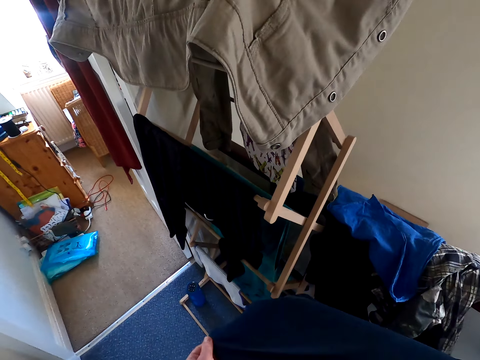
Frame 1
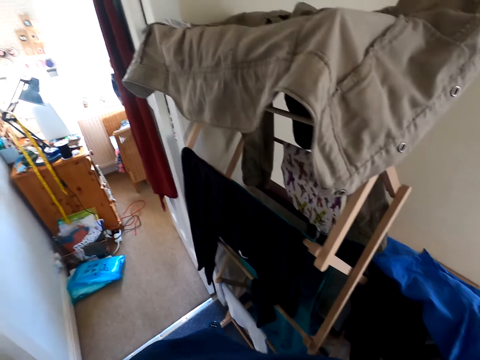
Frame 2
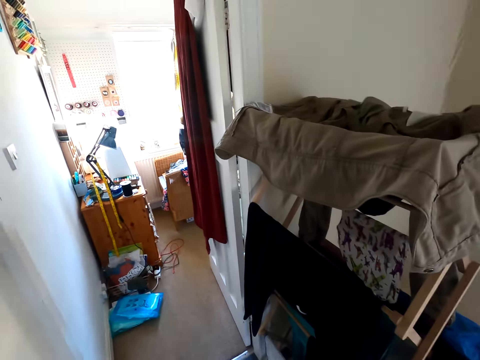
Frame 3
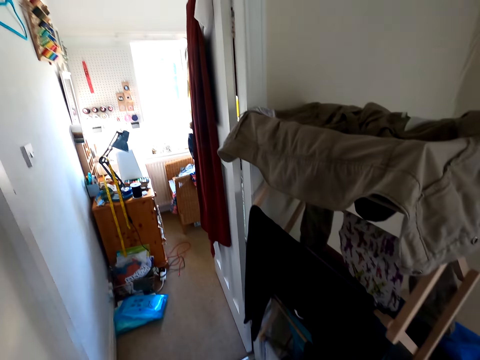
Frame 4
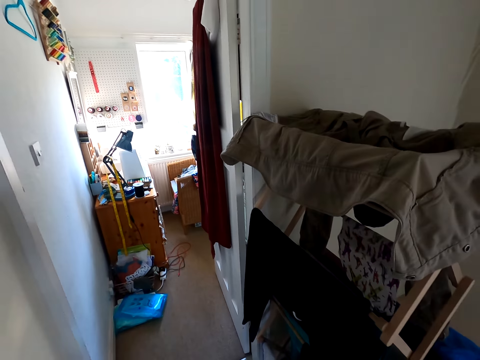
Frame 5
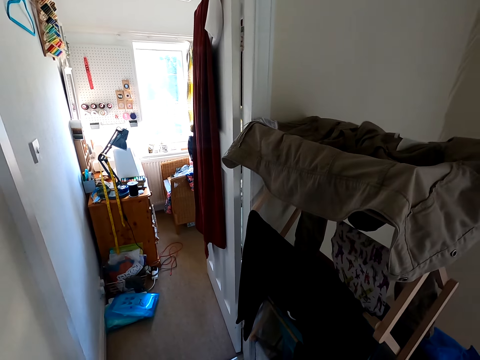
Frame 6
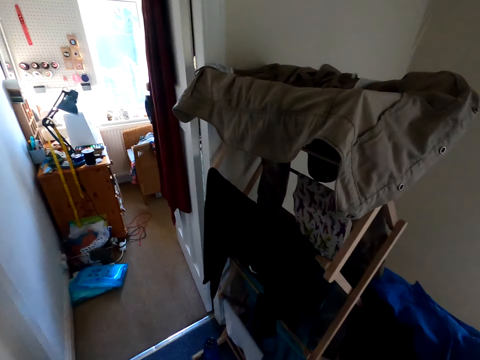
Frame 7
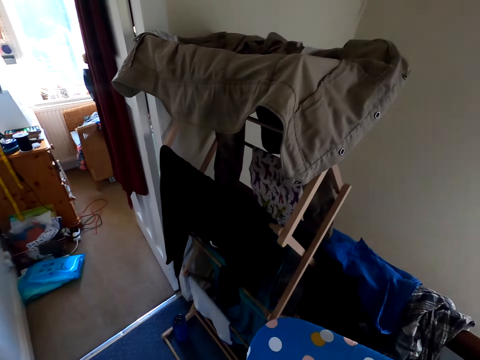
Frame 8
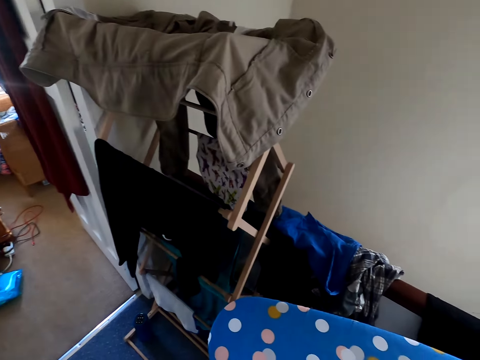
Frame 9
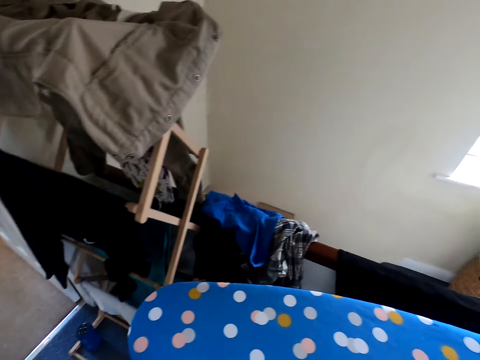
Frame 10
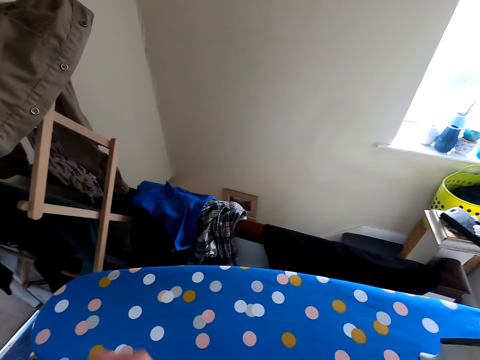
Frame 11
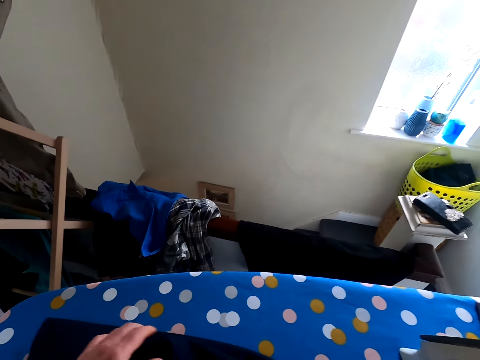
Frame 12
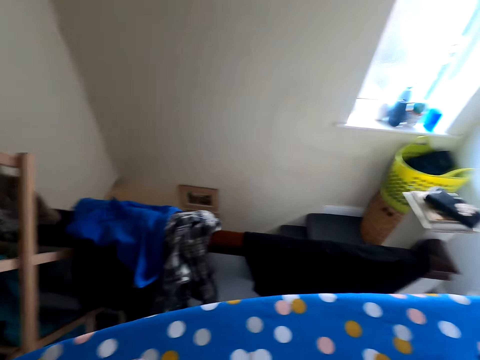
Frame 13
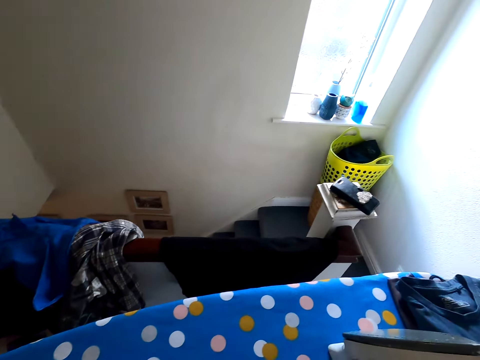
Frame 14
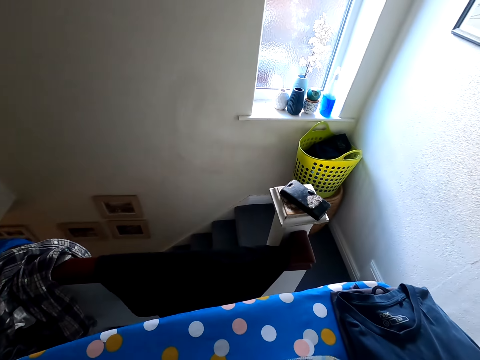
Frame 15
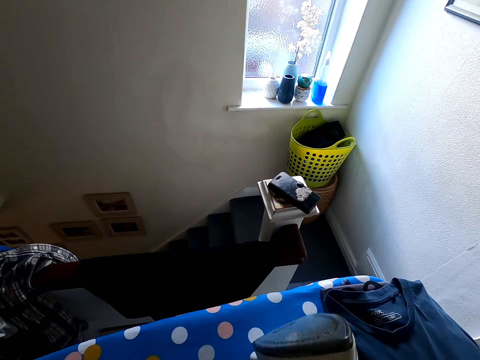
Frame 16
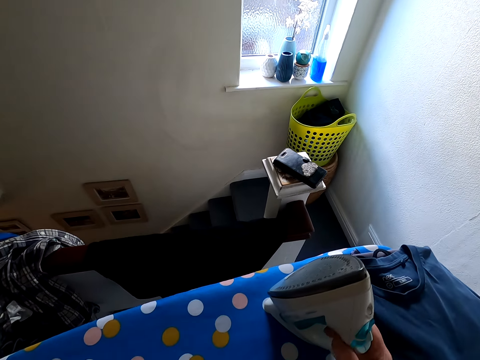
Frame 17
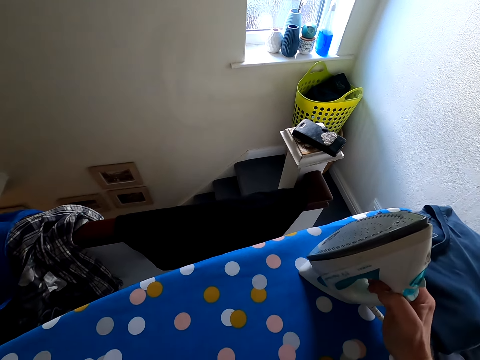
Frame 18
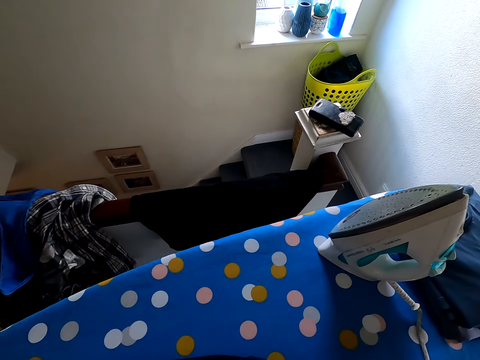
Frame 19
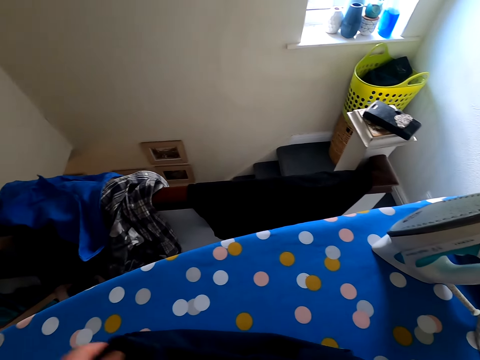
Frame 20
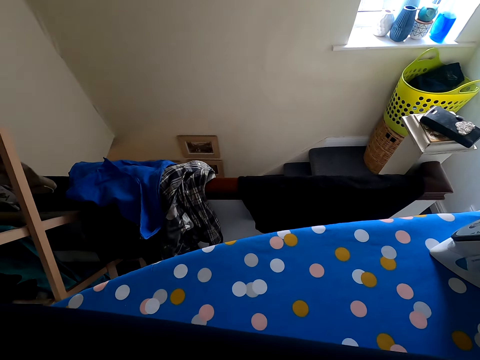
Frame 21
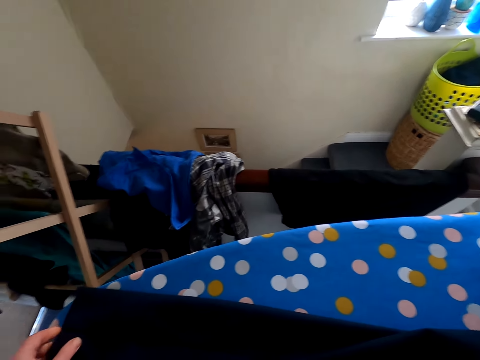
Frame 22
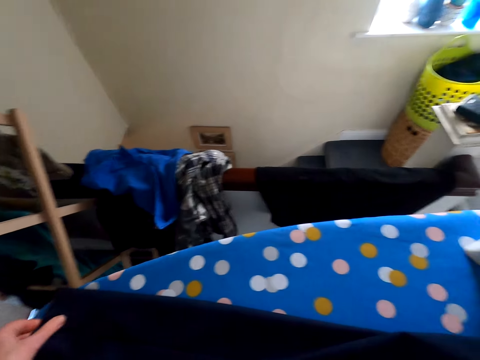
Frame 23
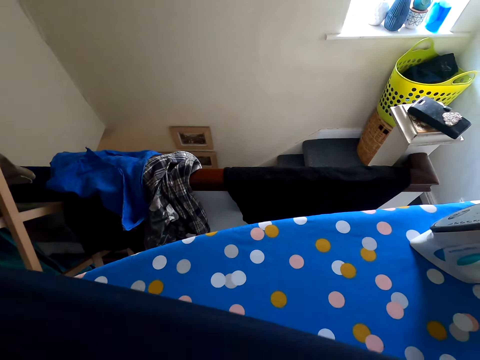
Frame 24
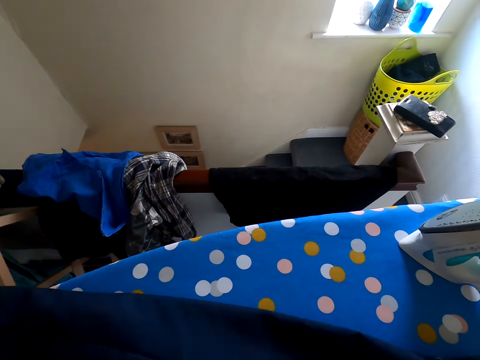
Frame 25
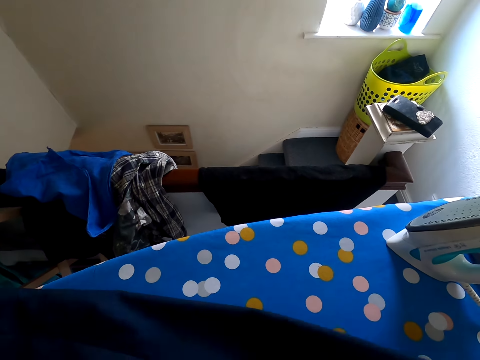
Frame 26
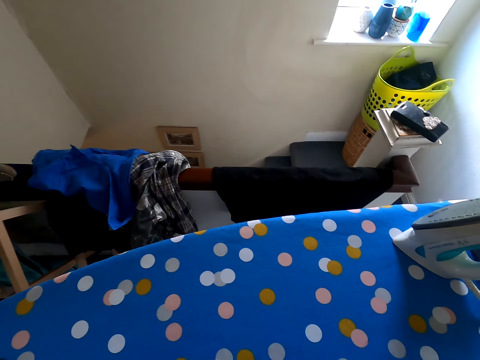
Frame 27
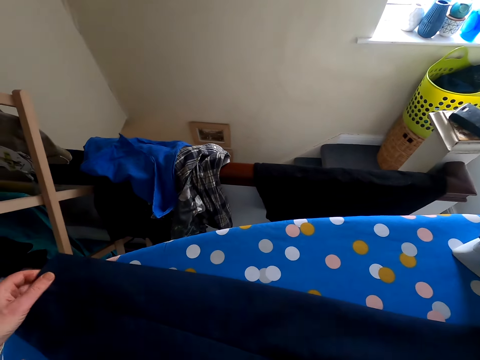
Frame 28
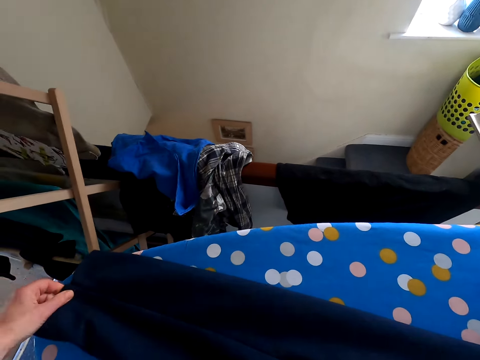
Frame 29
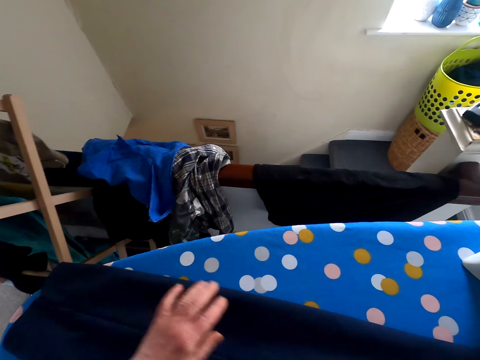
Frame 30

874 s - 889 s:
The camera wearer touches the trouser. They remove the trouser on the ironing table. They move around the room. They straighten the trouser on the ironing table. They touch the trouser. They move around the room. They put the iron down. They touch the trouser.

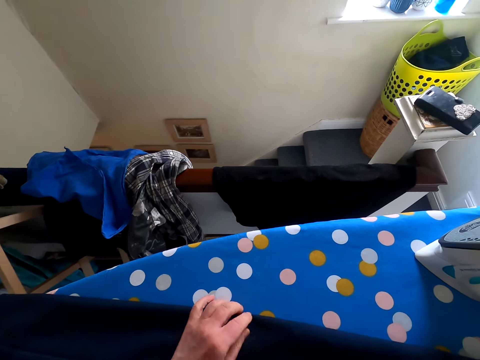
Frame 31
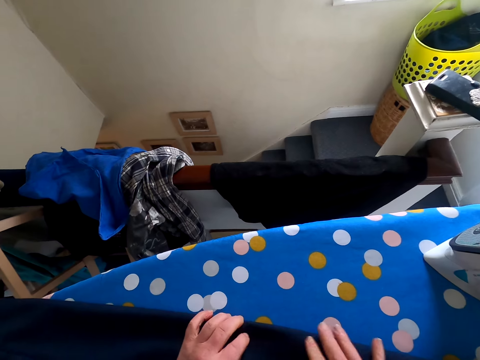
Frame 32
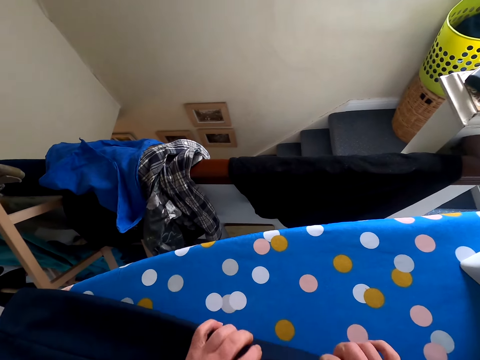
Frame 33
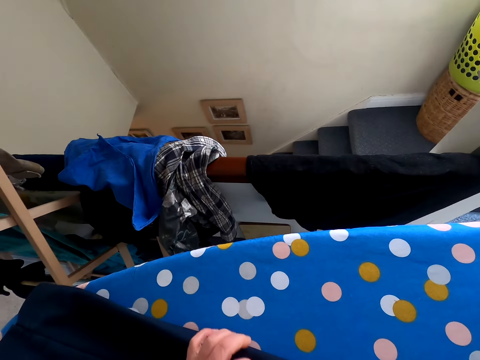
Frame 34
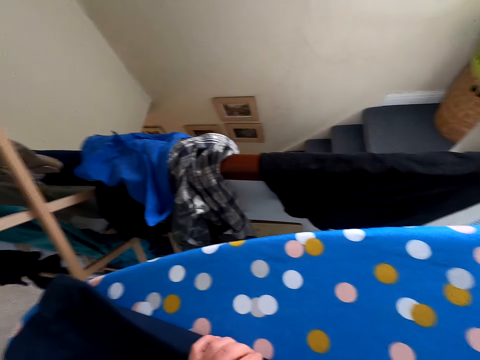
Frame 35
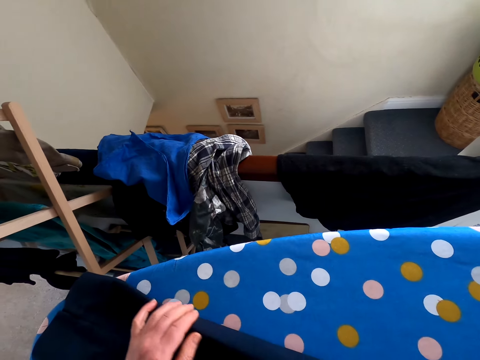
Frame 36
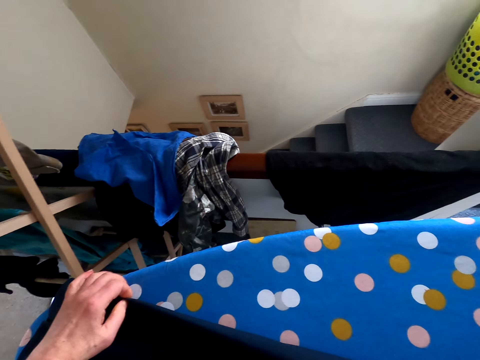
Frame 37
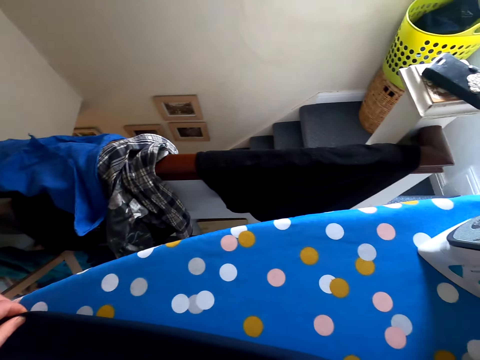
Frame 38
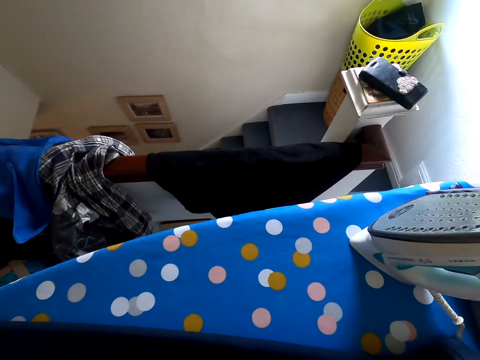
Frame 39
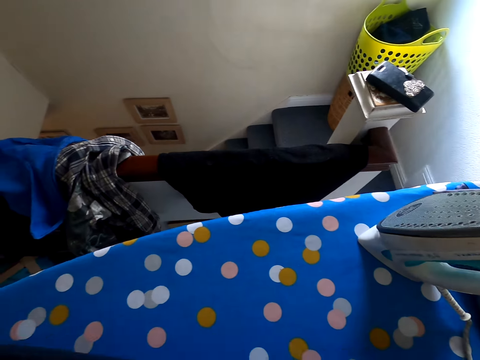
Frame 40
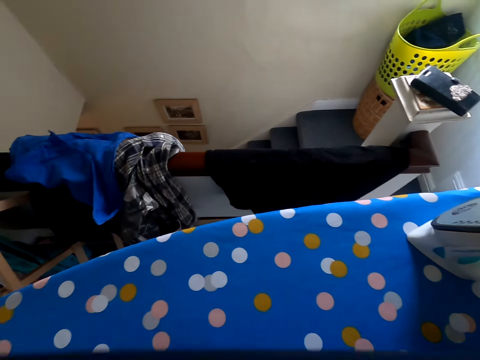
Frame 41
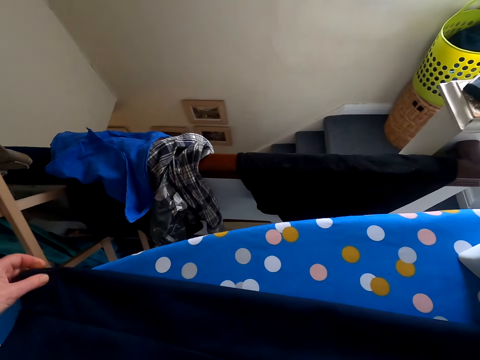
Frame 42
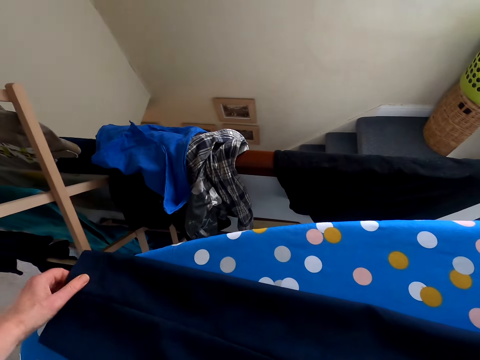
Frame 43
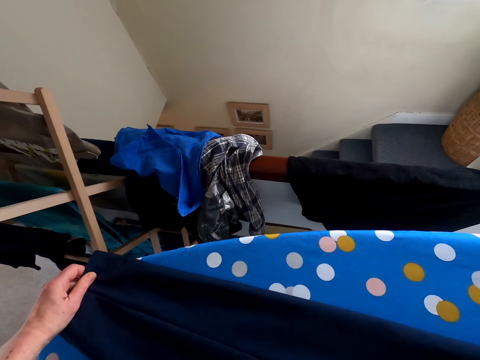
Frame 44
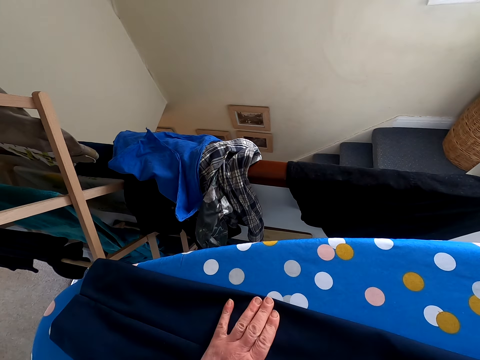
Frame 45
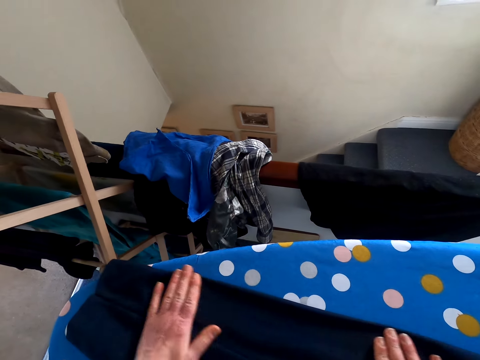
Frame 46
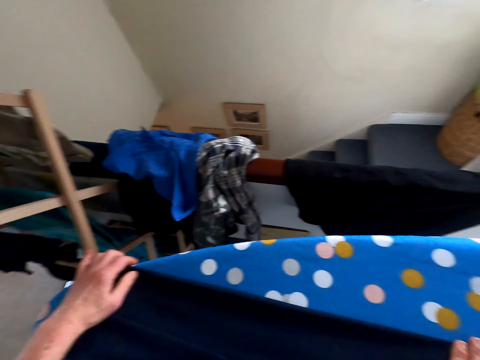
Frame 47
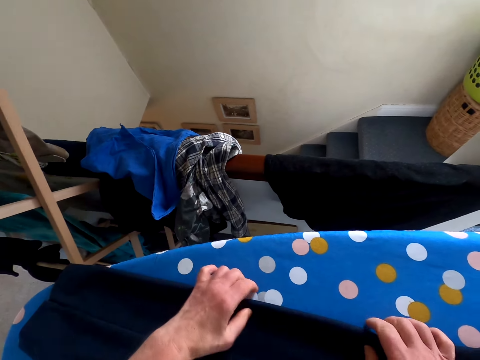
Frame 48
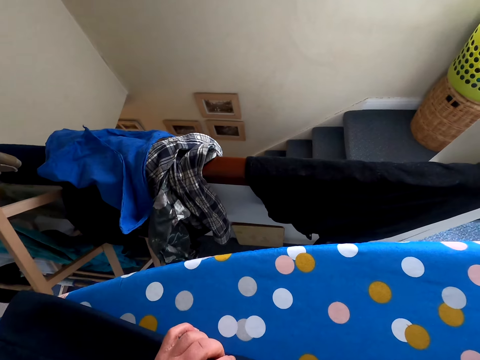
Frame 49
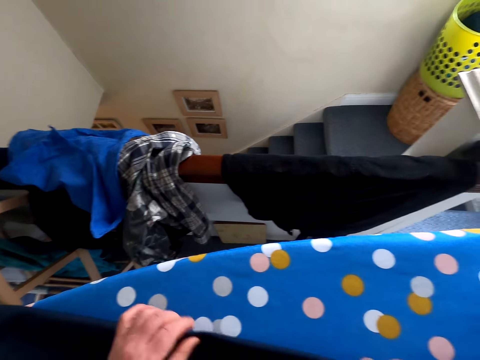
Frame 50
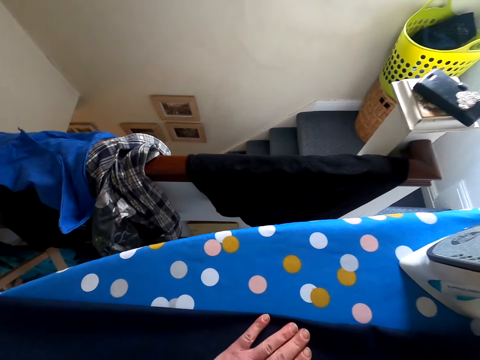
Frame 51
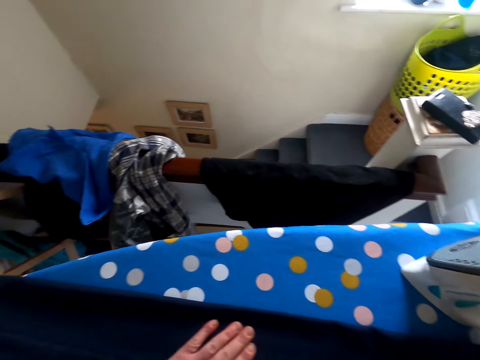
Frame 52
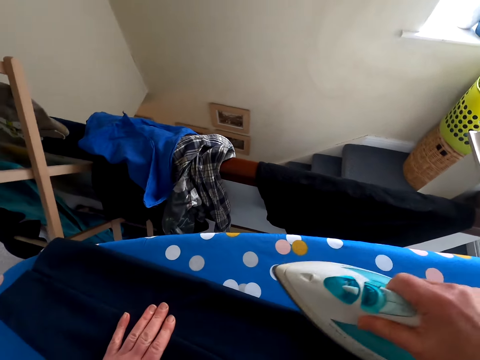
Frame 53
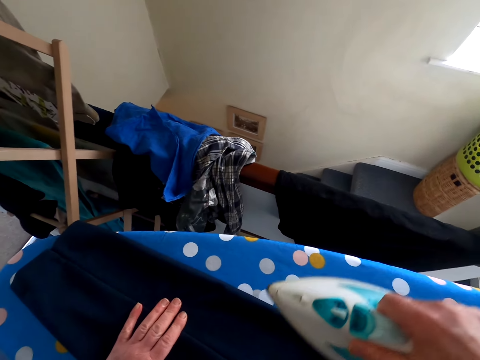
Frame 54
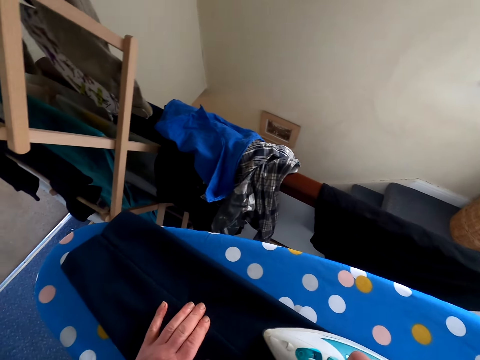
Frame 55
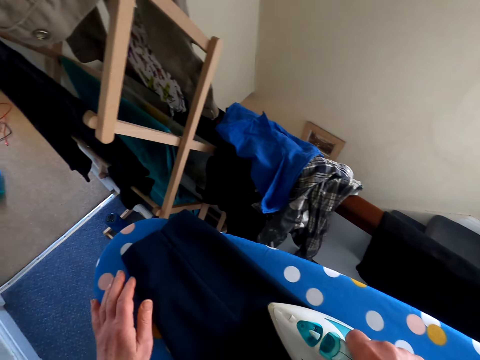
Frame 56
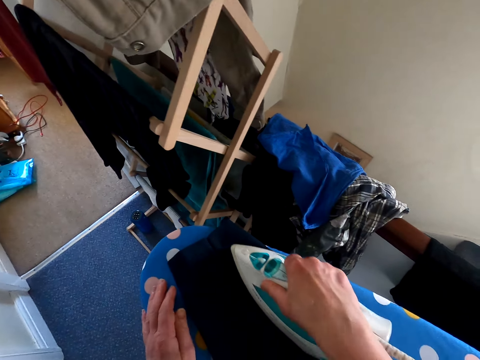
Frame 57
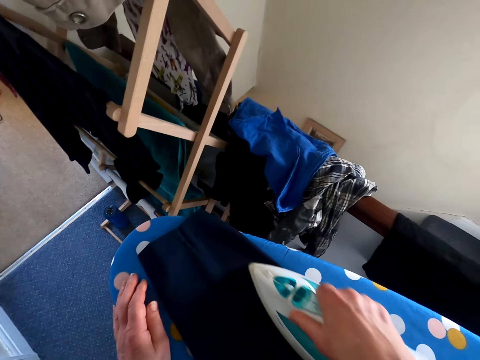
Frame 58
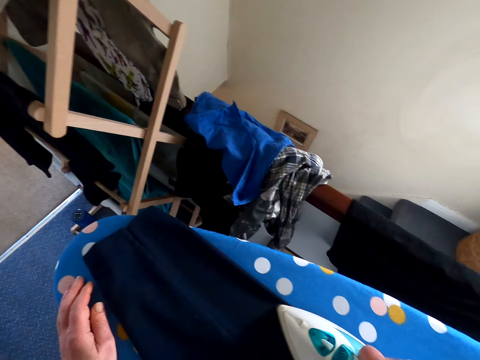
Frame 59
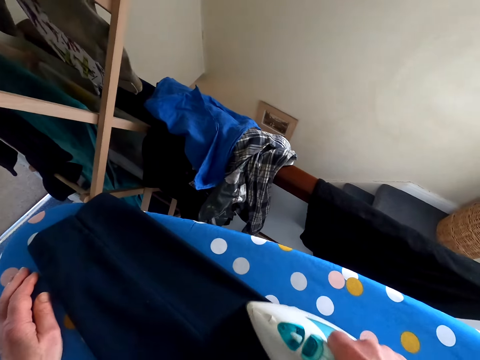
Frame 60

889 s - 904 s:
The camera wearer picks the iron box from the ironing table. They iron the trouser.
